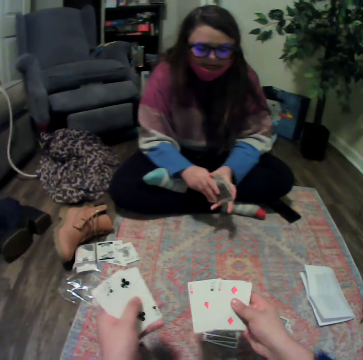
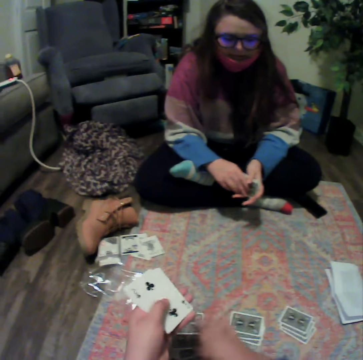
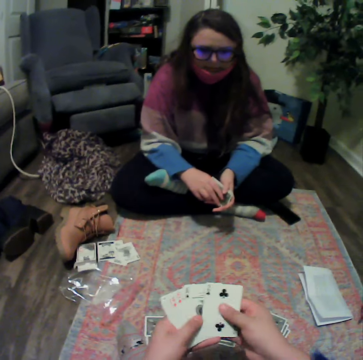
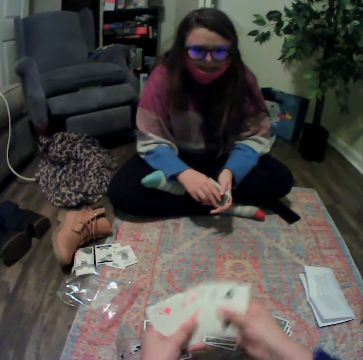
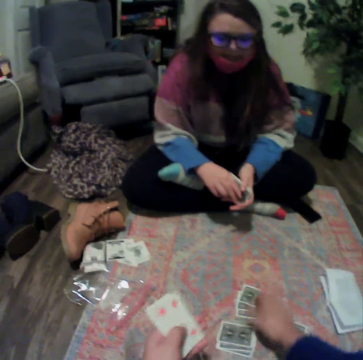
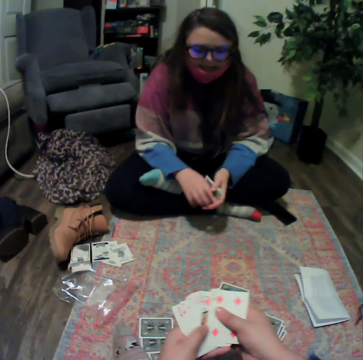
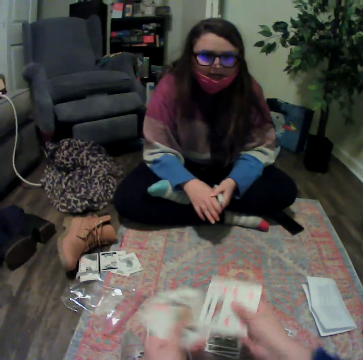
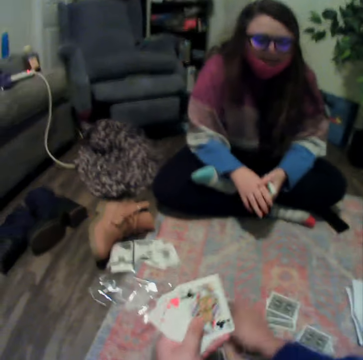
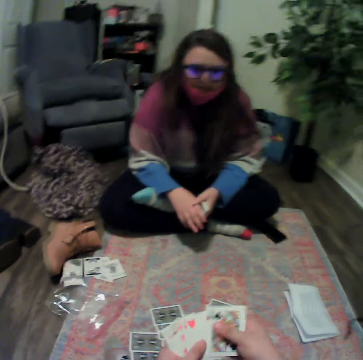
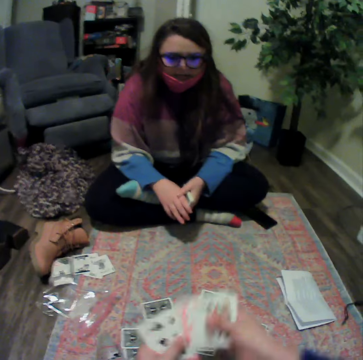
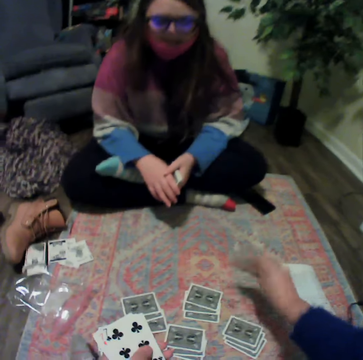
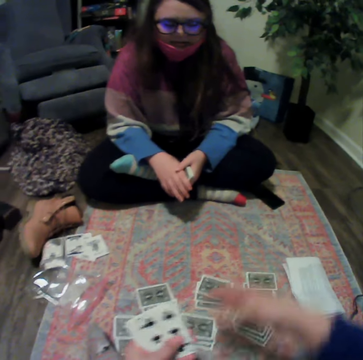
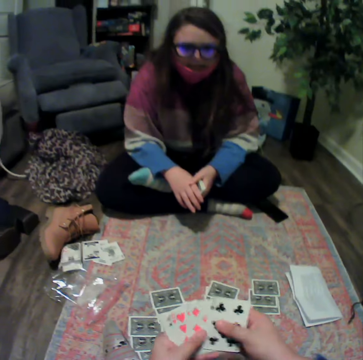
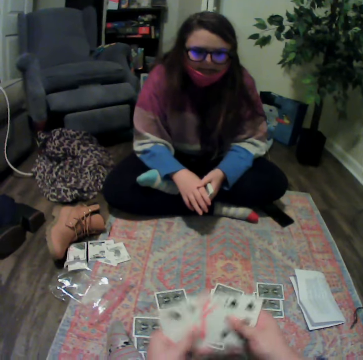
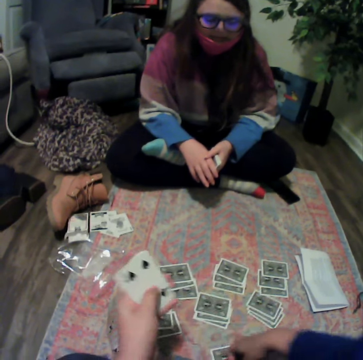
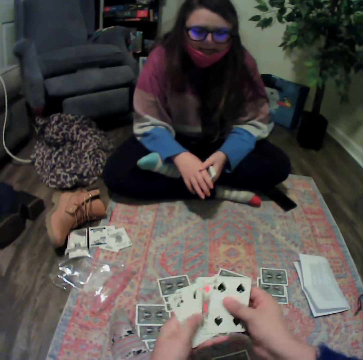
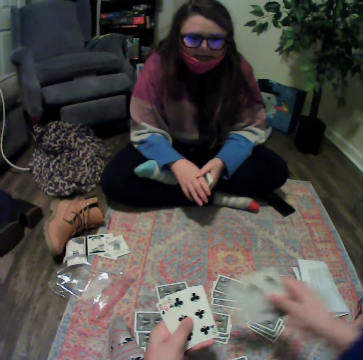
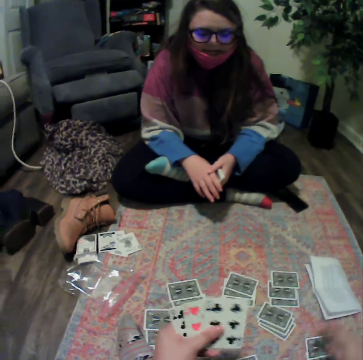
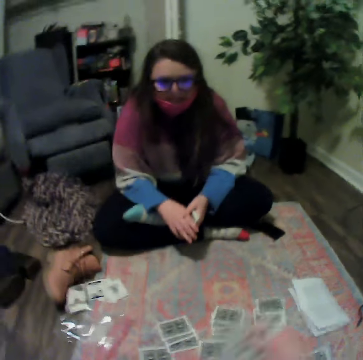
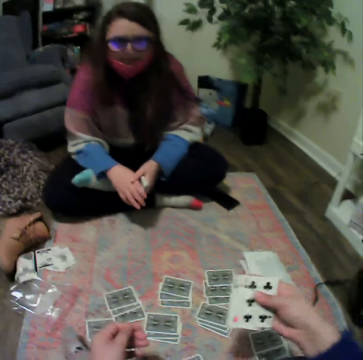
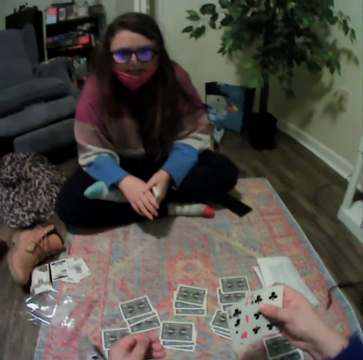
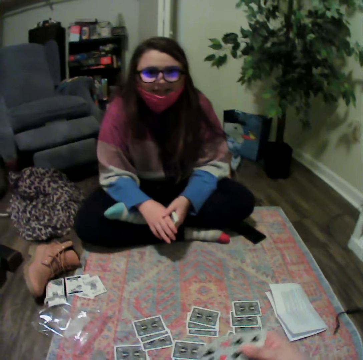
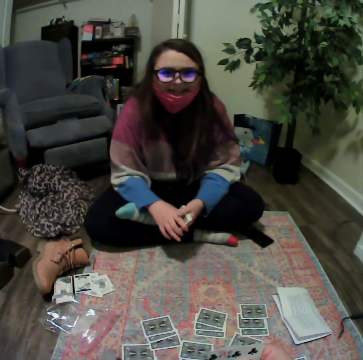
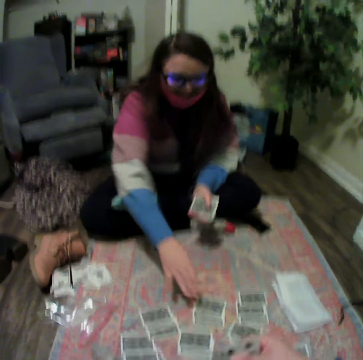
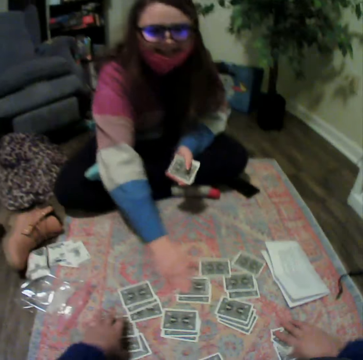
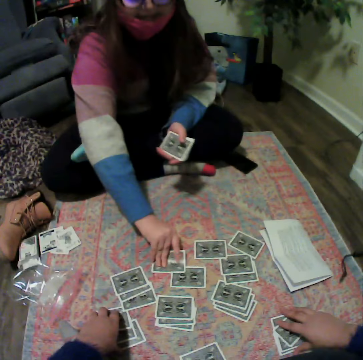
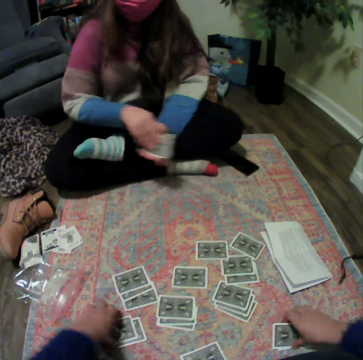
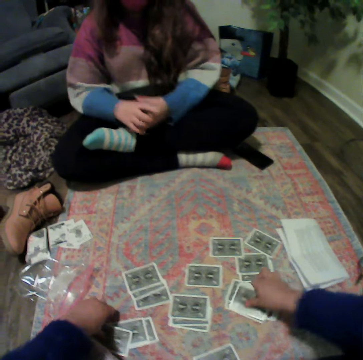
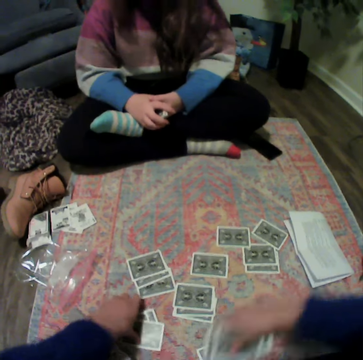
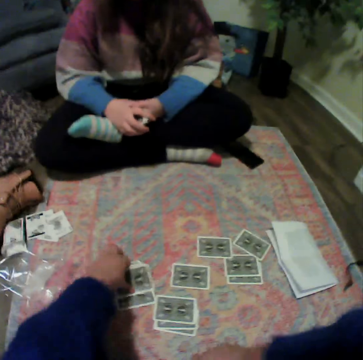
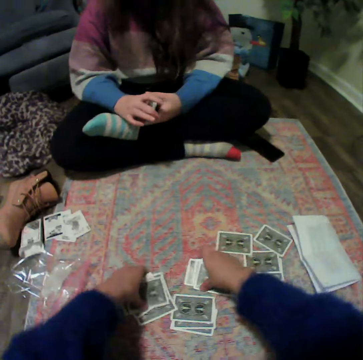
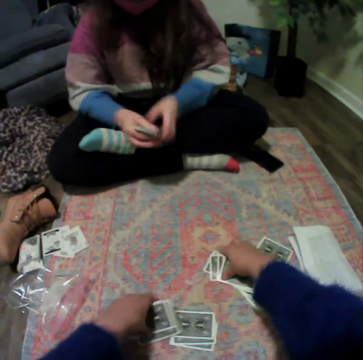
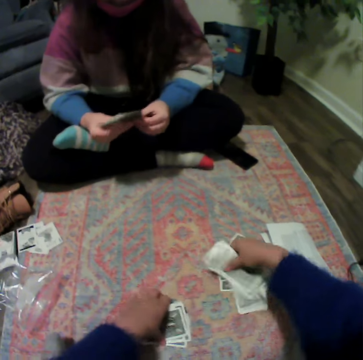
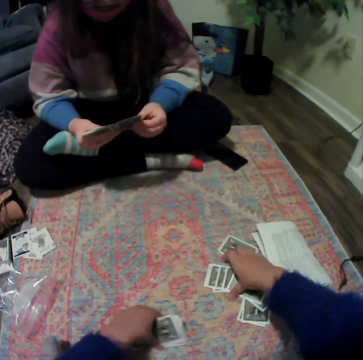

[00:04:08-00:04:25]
The camera wearer places the card on the table. A lady picks the card from the table. The camera wearer collects the cards from the table.

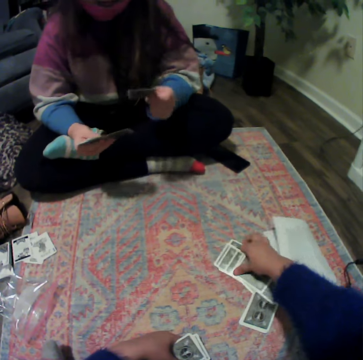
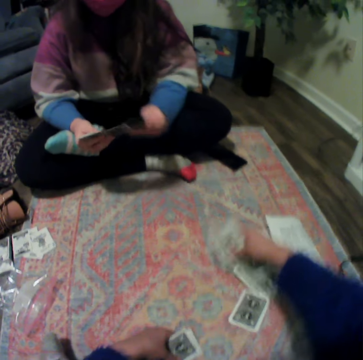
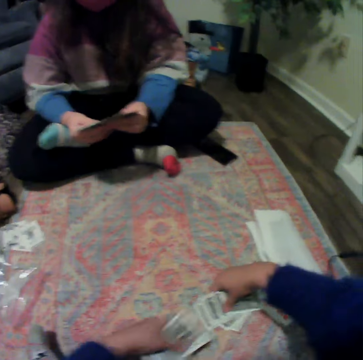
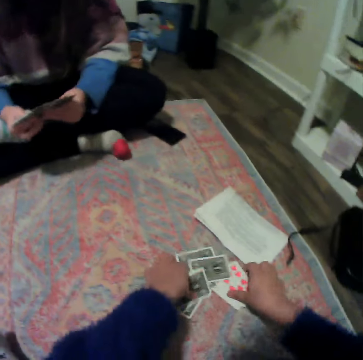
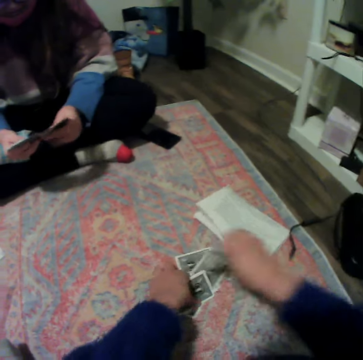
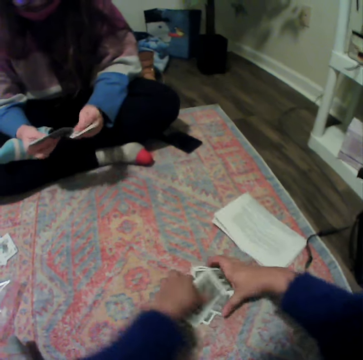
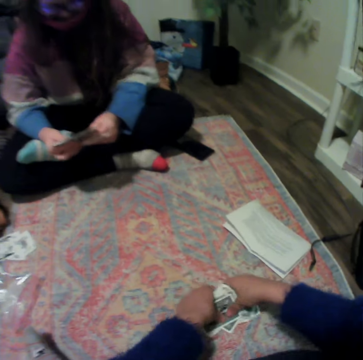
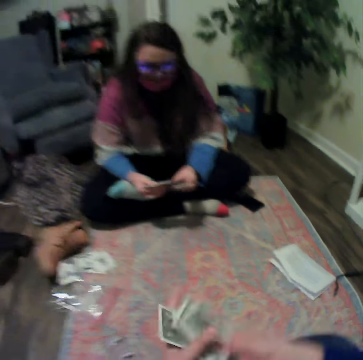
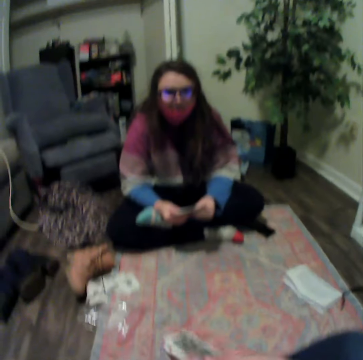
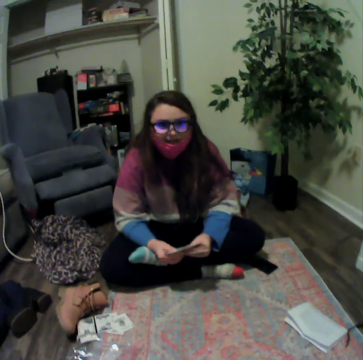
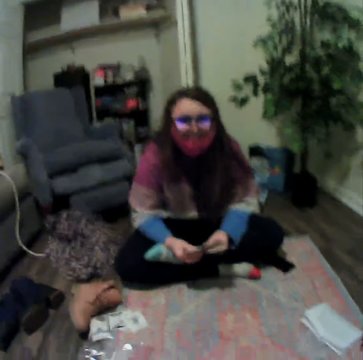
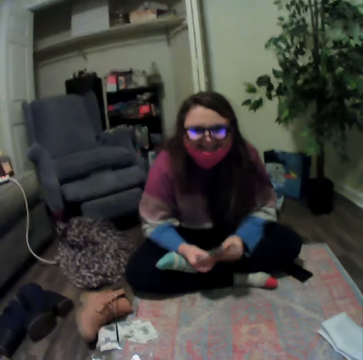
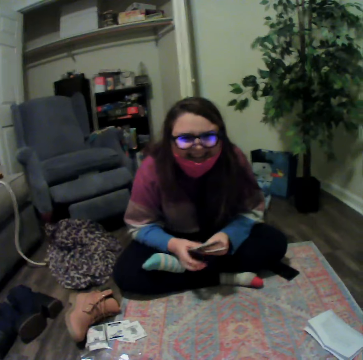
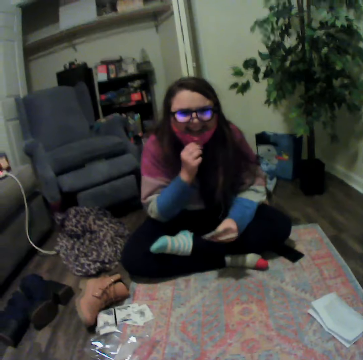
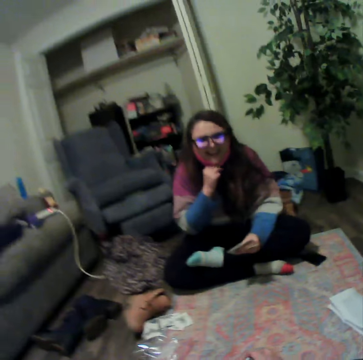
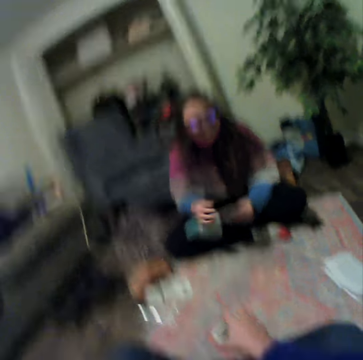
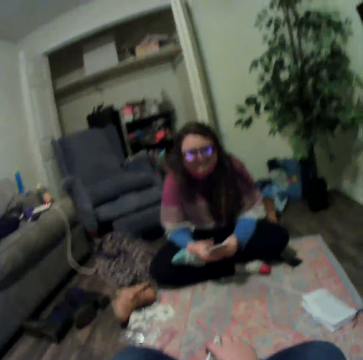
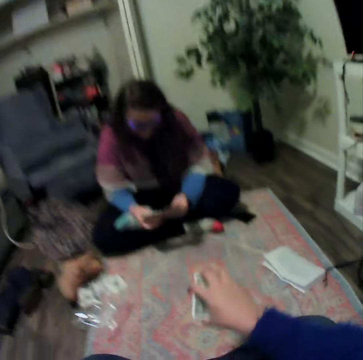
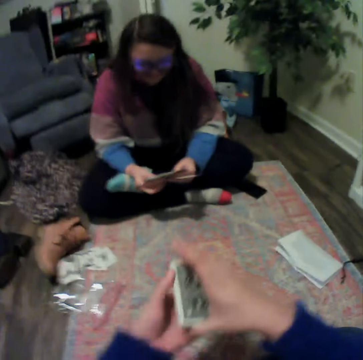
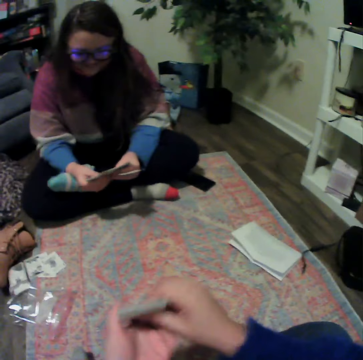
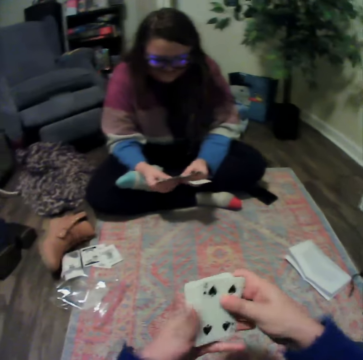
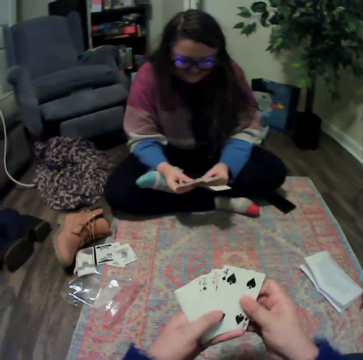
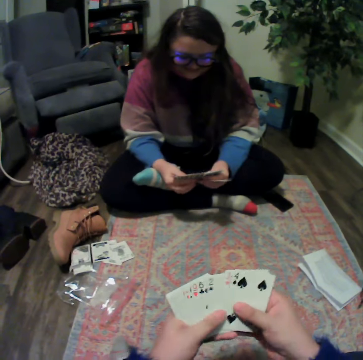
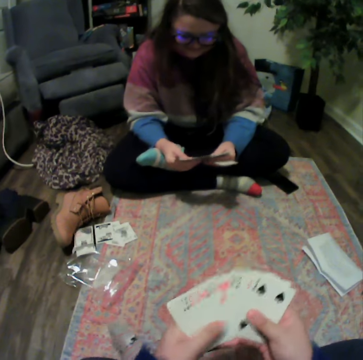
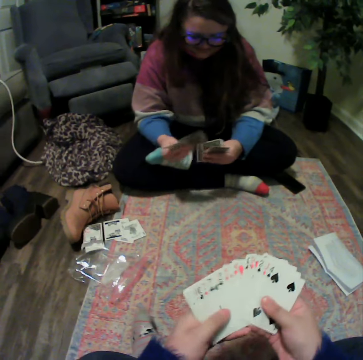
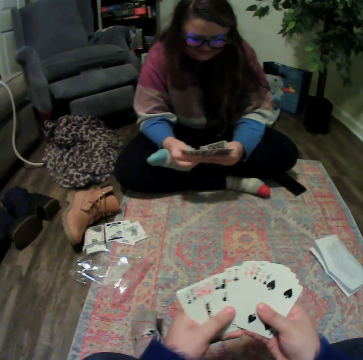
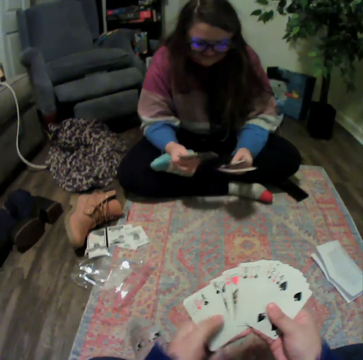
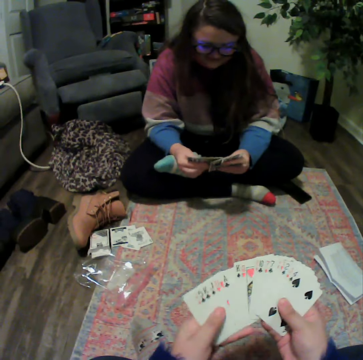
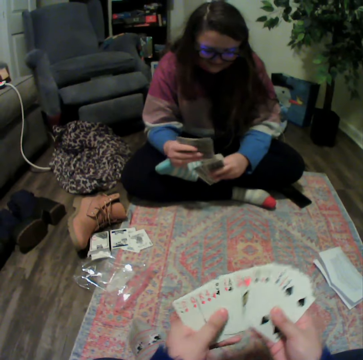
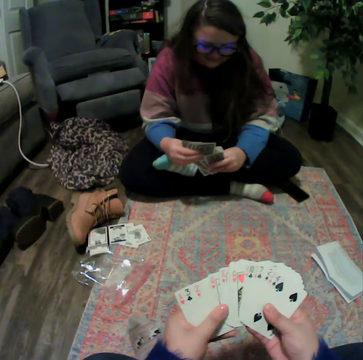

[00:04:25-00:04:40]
The camera wearer picks the cards. A lady laughs. The lady holds the cards. The camera wearer lifts the cards and reshuffles the cards.

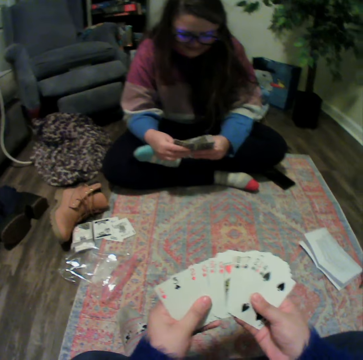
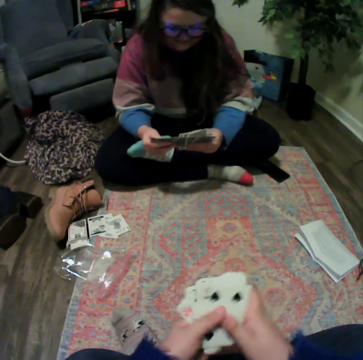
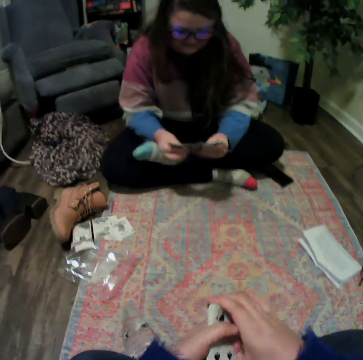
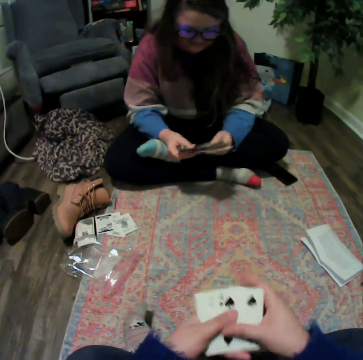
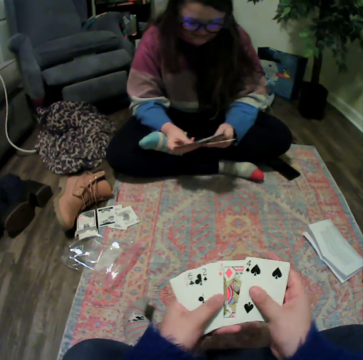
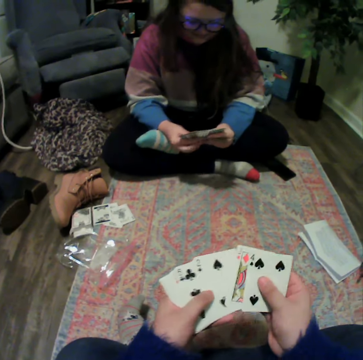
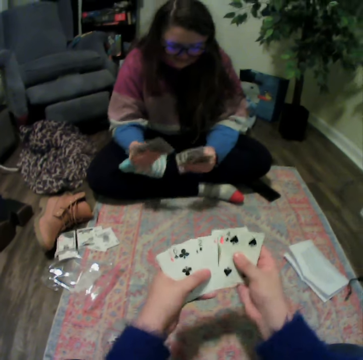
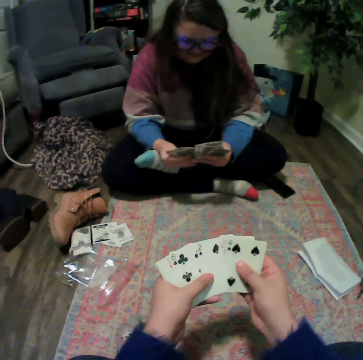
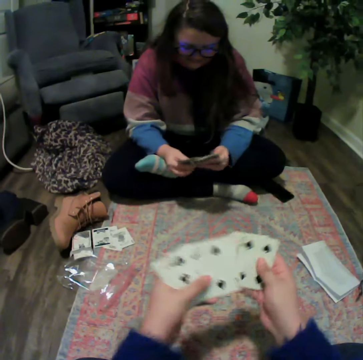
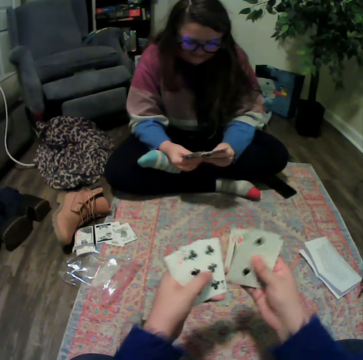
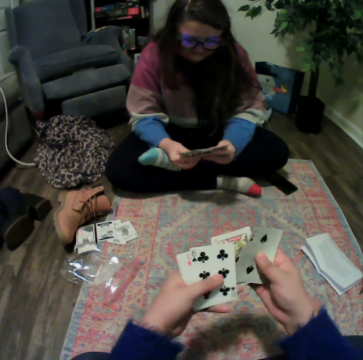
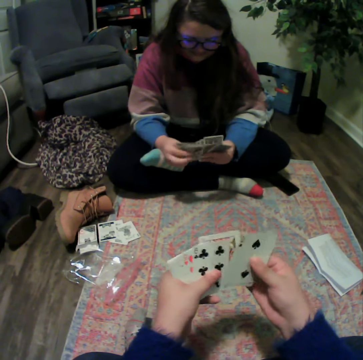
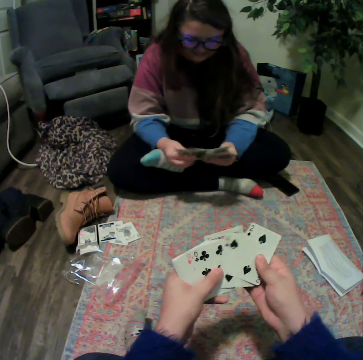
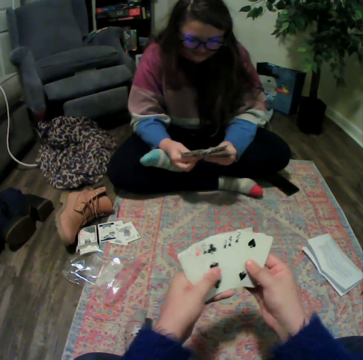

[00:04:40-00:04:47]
The camera wearer reshuffles the cards.
